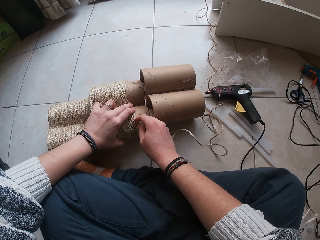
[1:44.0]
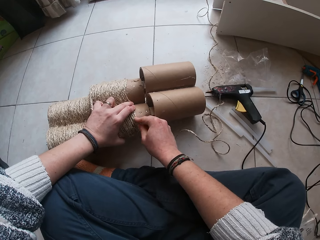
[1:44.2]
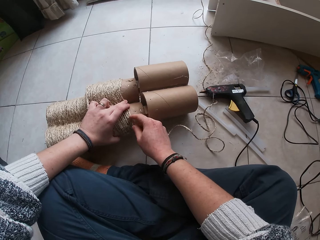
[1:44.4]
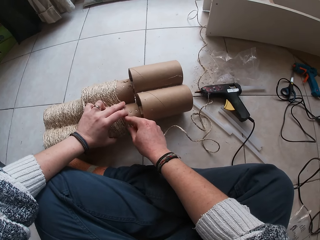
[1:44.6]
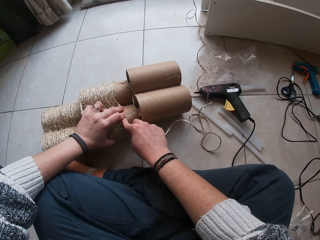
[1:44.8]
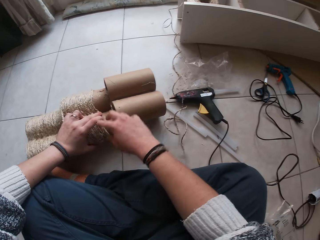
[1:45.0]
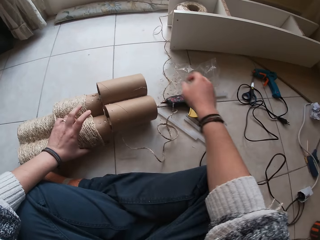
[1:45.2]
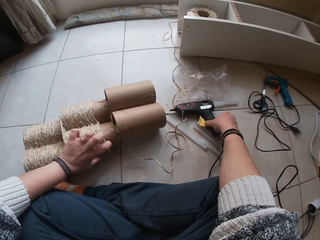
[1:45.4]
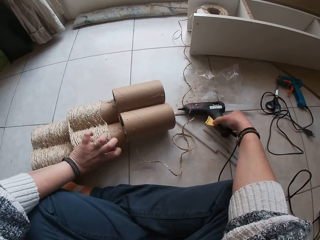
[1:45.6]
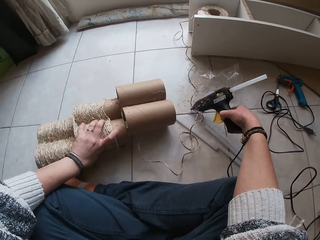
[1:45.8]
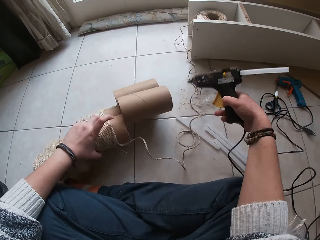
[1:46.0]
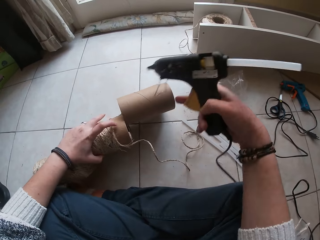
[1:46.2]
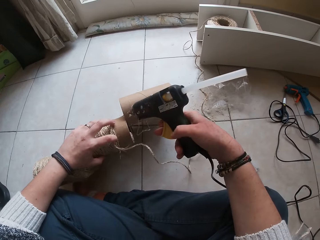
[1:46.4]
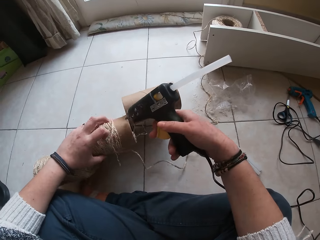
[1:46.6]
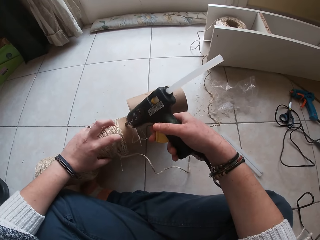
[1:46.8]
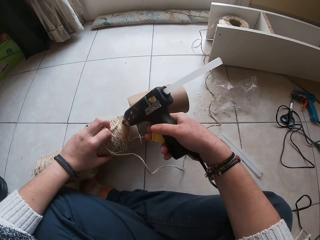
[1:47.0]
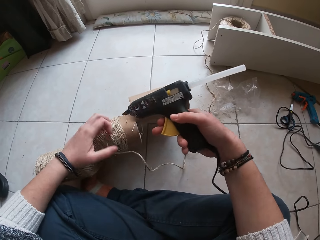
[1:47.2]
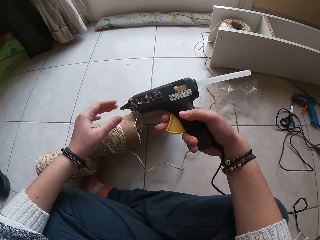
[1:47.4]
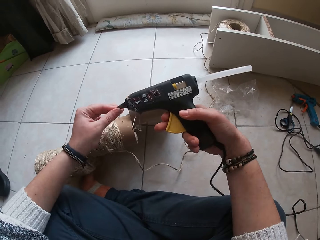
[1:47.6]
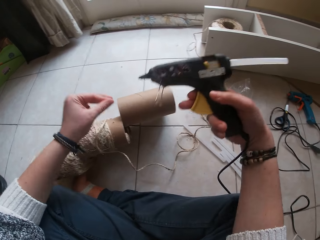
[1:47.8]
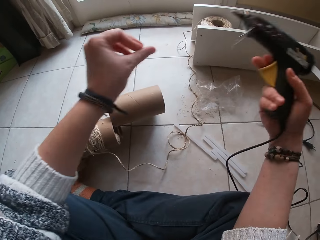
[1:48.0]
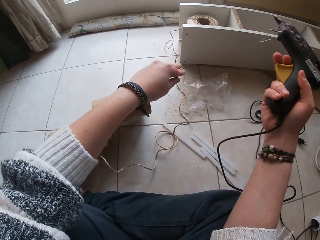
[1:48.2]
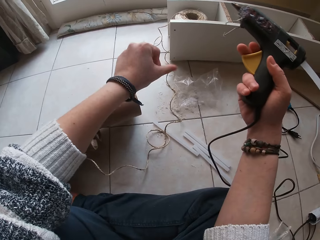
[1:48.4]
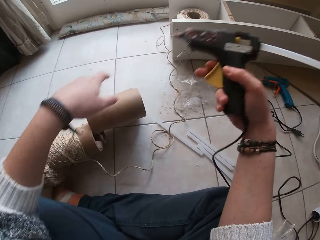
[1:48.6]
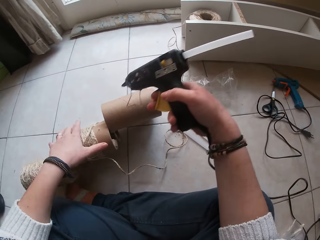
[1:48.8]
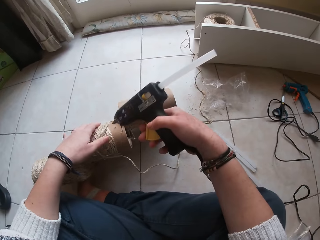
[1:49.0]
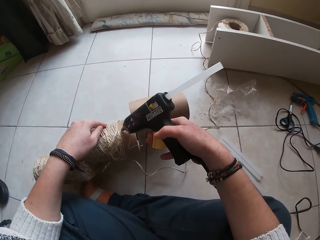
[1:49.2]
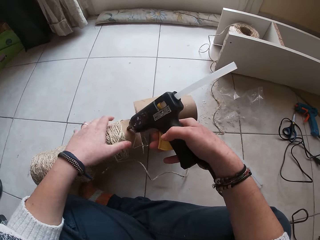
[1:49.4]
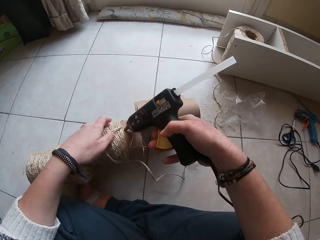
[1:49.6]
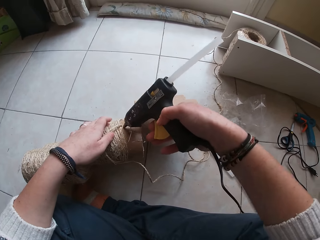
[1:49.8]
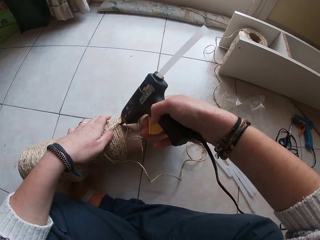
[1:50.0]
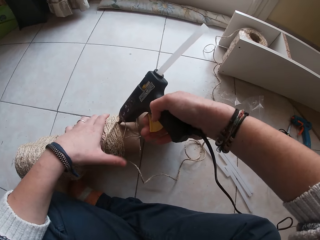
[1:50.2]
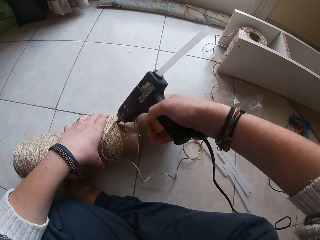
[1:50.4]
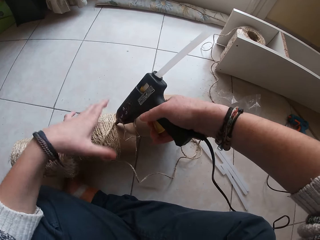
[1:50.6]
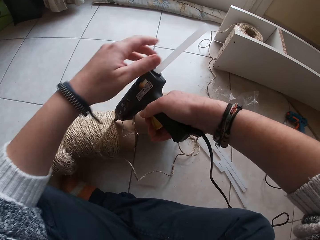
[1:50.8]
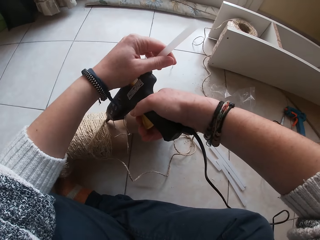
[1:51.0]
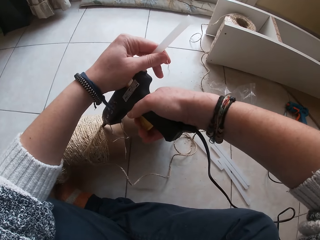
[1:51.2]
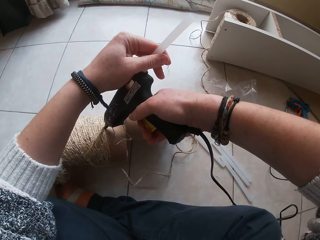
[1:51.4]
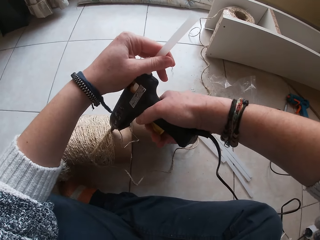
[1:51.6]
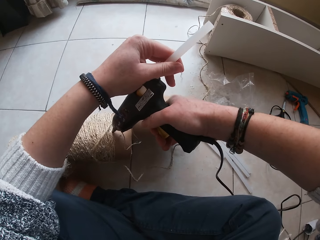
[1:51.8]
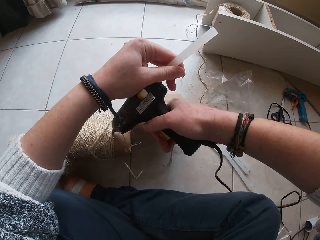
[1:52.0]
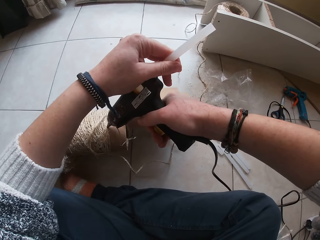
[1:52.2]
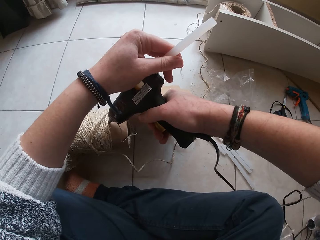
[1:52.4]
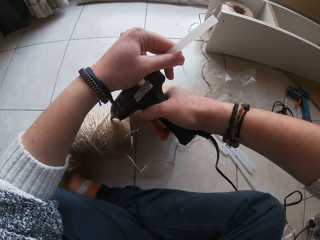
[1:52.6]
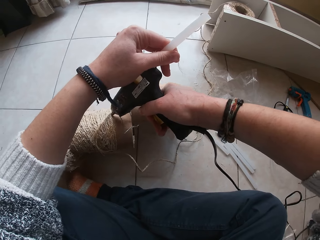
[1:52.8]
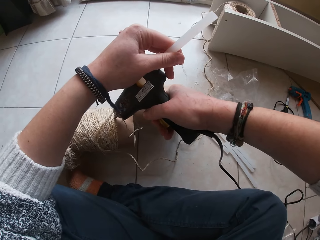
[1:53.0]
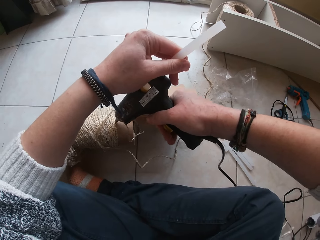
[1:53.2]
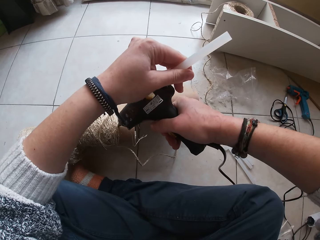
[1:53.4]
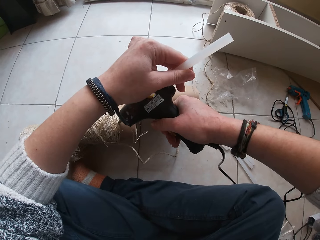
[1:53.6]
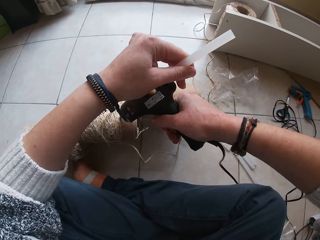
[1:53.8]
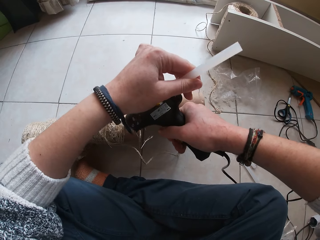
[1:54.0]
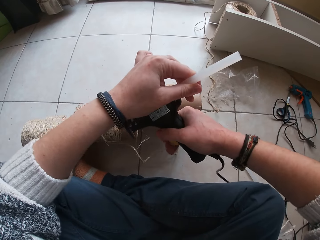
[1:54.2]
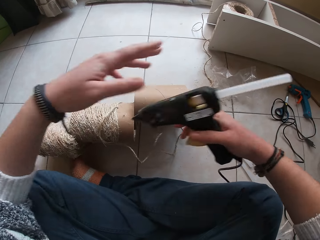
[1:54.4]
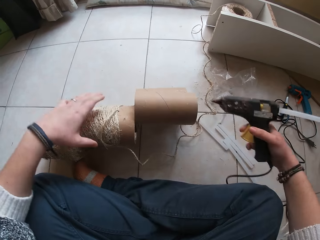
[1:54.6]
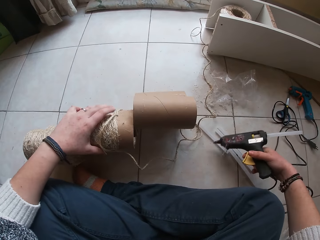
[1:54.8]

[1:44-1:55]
The camera wearer places the twine rope over the wood gum or glue gun on the cardboard tube with her hands. She picks the wood gum gun from the floor with her right hand. She applies gum from the wood gum gun on the cardboard tube with her right hand. She removes stuck glue from the glue gun. She drops something on the floor. She applies glue on the roll of rope. She holds the straw at the bottom of the wood gum gun with her left hand.

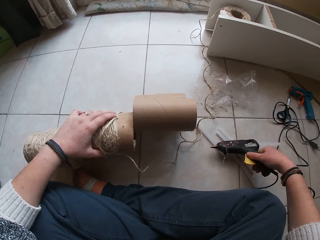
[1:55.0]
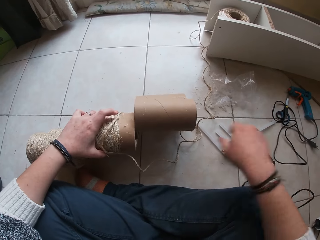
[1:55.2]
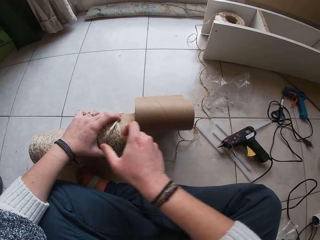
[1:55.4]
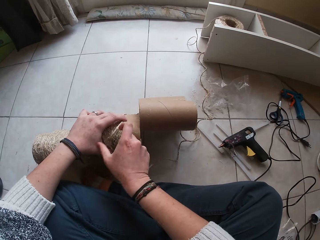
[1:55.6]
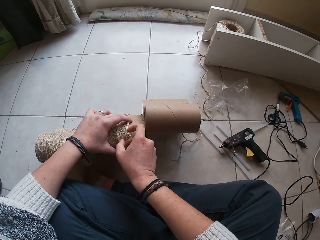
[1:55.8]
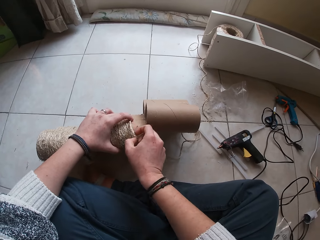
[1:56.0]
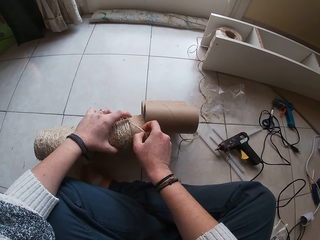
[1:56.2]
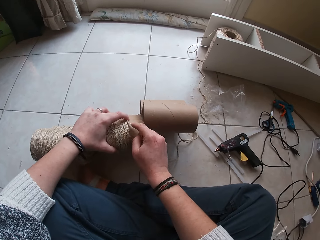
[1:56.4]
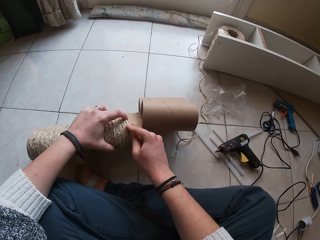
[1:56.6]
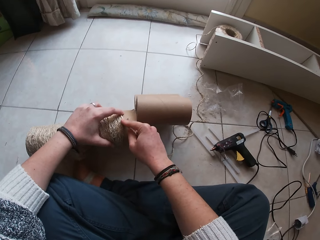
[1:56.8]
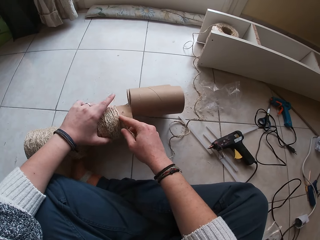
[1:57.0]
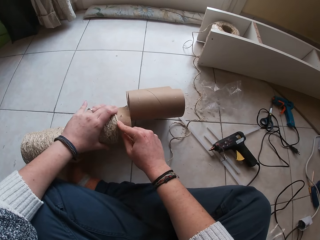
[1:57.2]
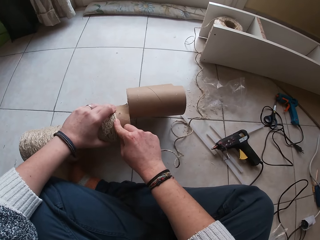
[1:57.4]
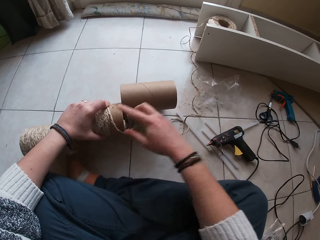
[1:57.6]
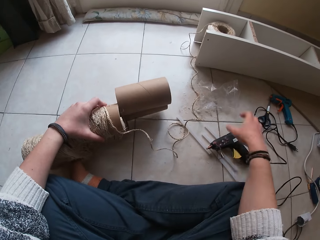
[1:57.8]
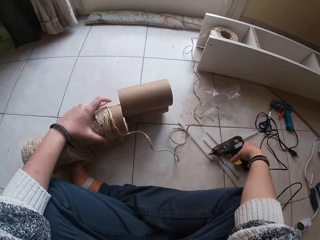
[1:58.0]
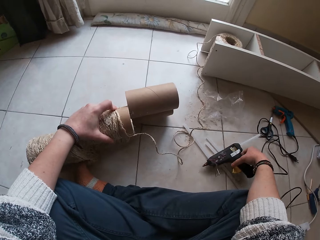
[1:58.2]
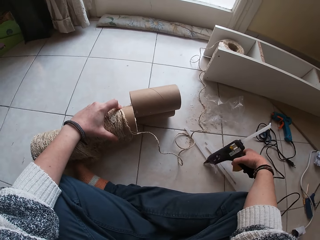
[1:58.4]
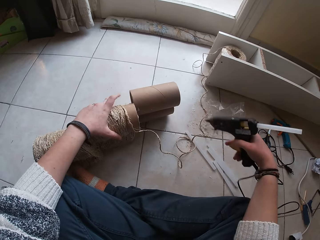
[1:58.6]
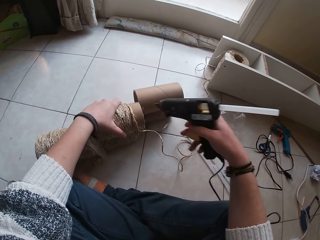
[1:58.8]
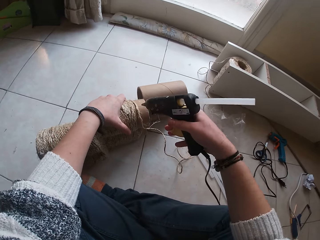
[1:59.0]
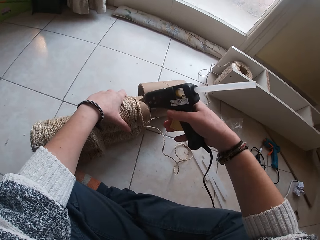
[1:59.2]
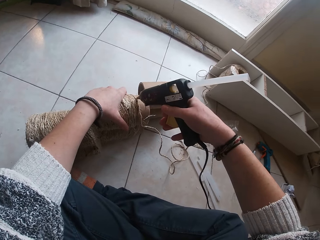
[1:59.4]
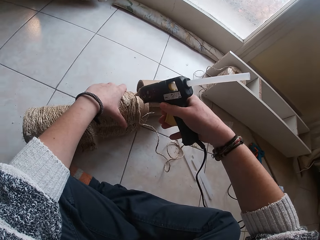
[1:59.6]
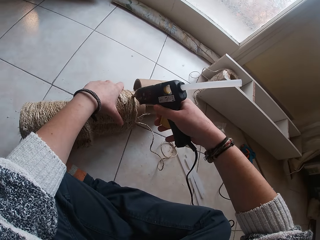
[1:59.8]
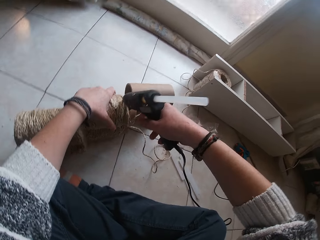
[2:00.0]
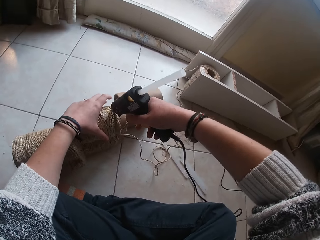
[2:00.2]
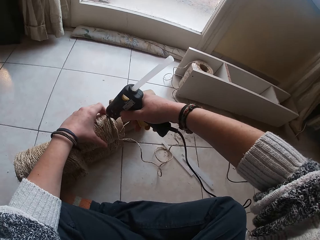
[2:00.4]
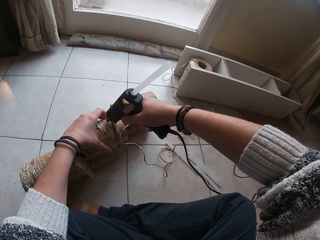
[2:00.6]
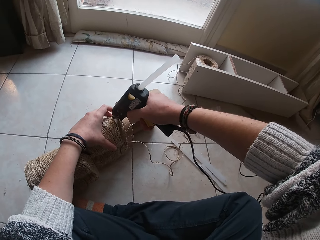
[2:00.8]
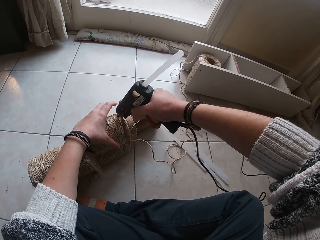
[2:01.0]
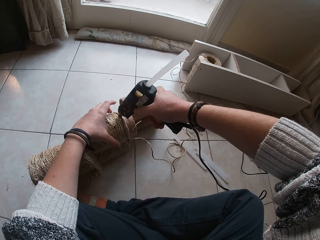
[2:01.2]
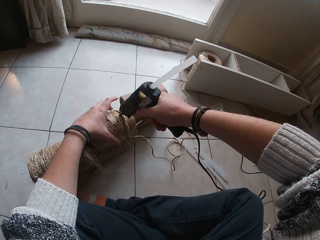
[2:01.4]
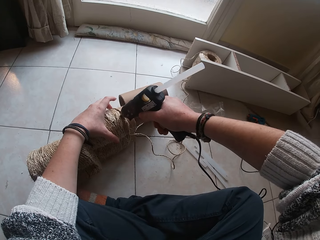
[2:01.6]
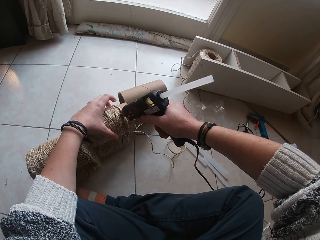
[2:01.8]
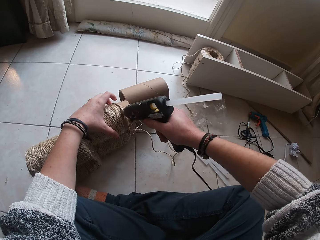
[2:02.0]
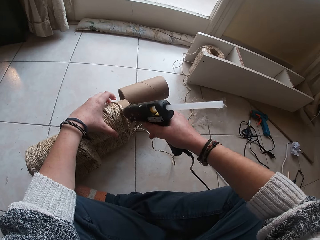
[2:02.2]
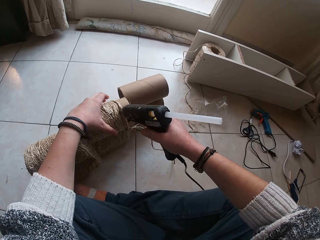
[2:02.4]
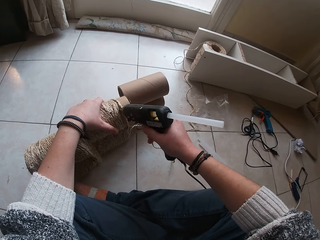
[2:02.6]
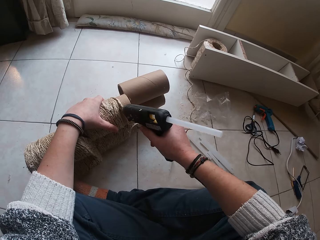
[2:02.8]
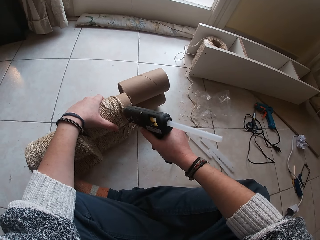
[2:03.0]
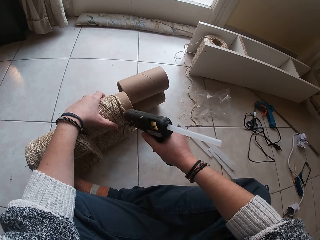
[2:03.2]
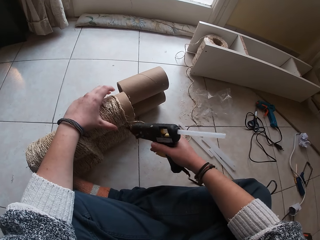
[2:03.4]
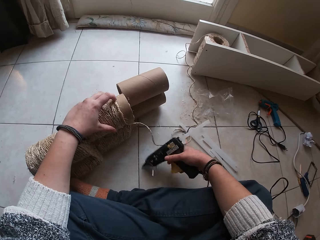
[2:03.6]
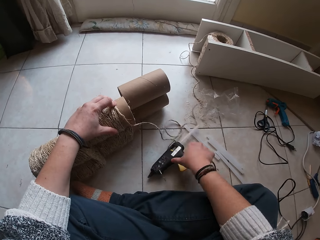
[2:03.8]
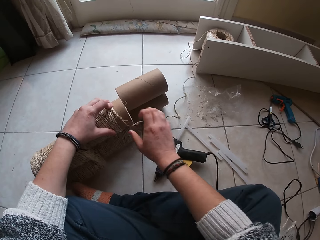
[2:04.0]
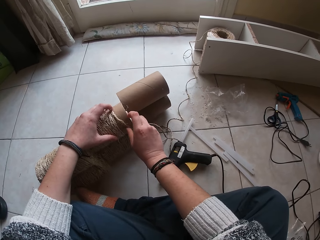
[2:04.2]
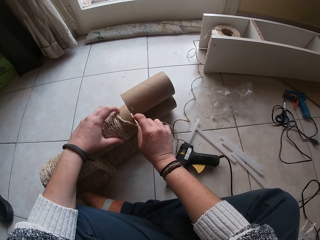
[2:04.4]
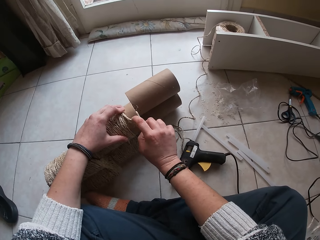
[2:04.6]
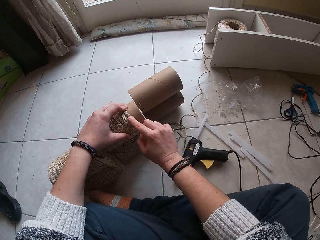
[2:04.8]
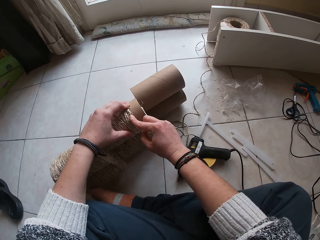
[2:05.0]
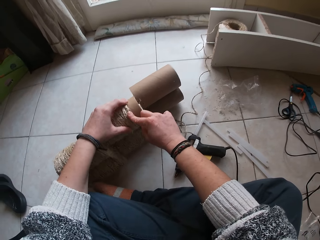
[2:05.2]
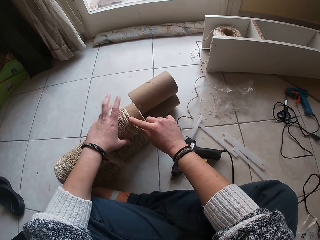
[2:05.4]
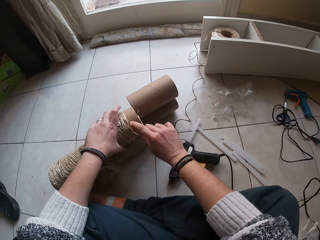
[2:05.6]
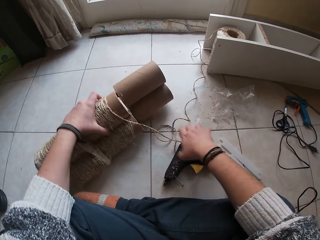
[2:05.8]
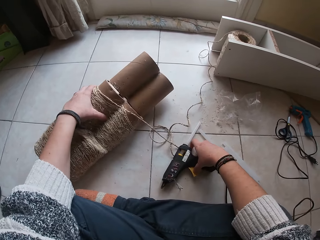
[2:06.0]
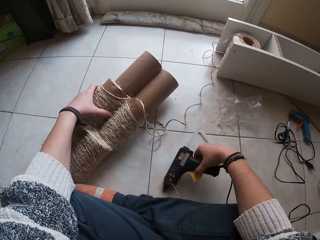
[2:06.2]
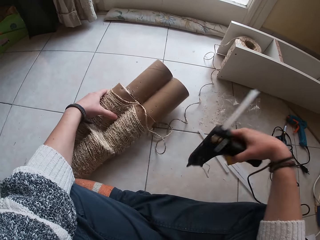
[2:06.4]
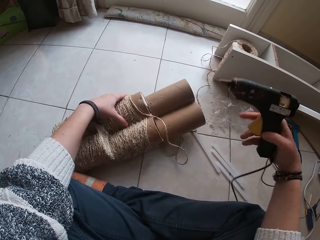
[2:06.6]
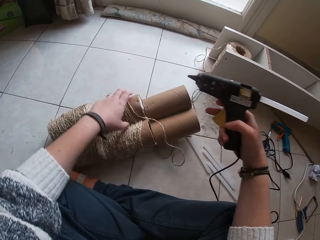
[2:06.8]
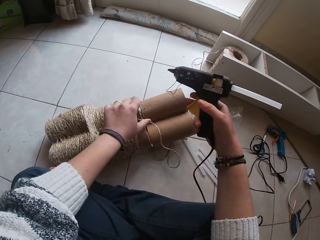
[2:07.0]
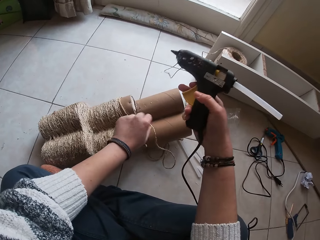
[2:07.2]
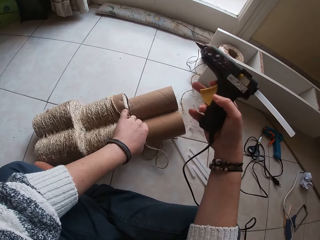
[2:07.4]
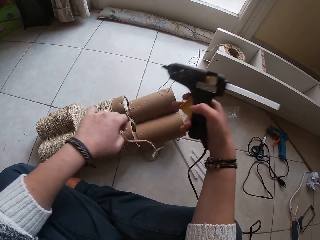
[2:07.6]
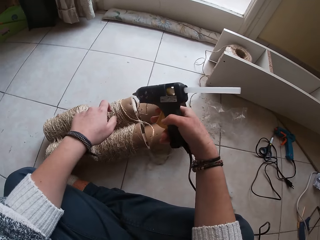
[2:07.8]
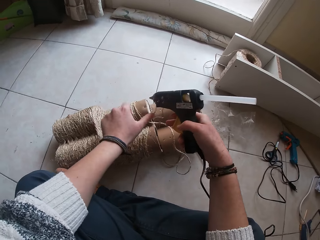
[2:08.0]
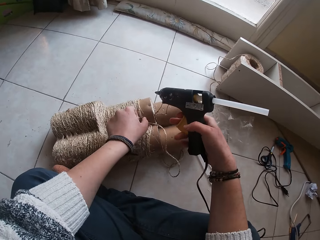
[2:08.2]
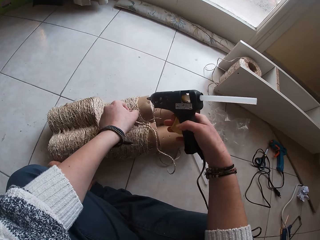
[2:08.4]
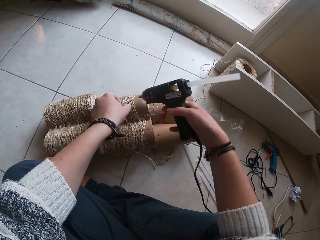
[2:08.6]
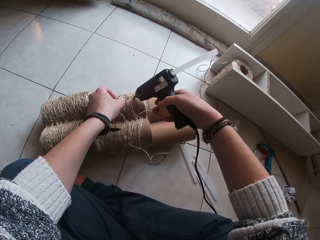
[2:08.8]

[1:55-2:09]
The camera wearer drops the wood gum gun on the floor with her right hand. She places the twine rope over the wood gum gun on the cardboard tube with her hands. She picks the wood gum gun from the floor with her right hand. She applies gum from the wood gum gun on the cardboard tube with her right hand. She drops the wood gum gun on the floor with her right hand. She places the twine rope over the wood gum gun on the cardboard tube with her hands. She picks the wood gum gun from the floor with her right hand. She holds the rope with the left hand.
